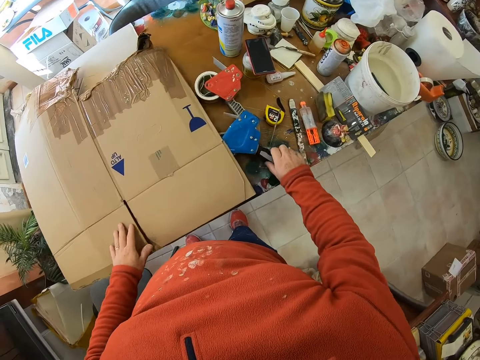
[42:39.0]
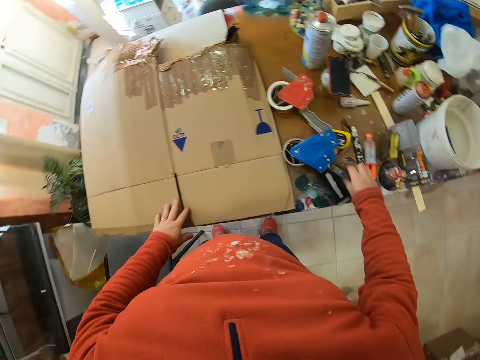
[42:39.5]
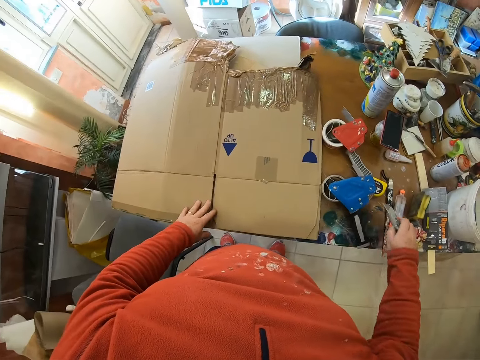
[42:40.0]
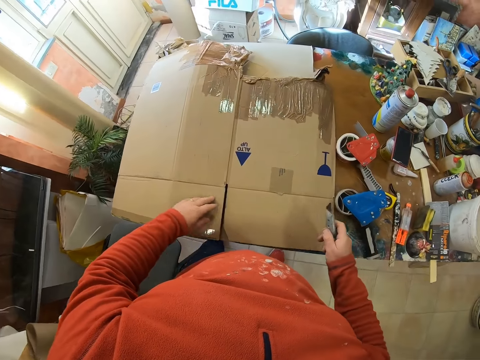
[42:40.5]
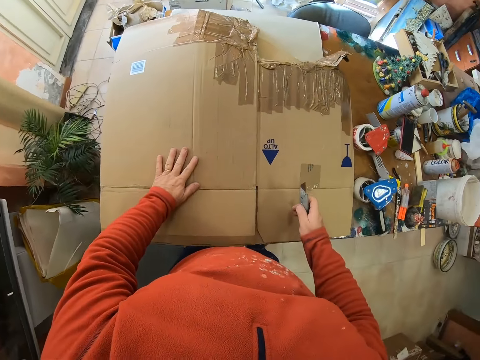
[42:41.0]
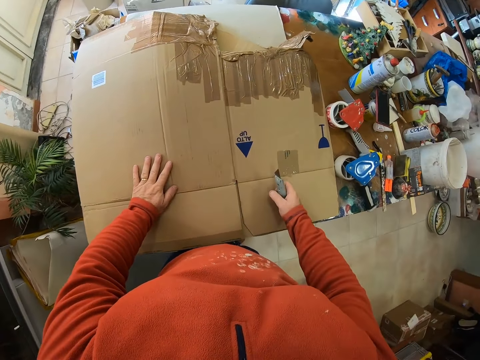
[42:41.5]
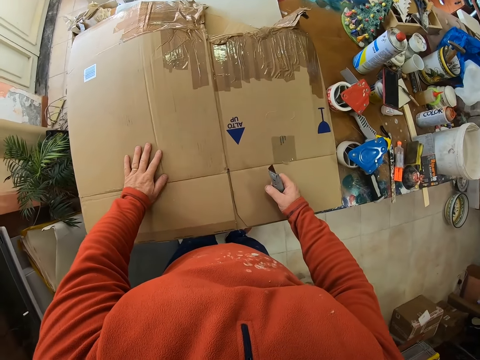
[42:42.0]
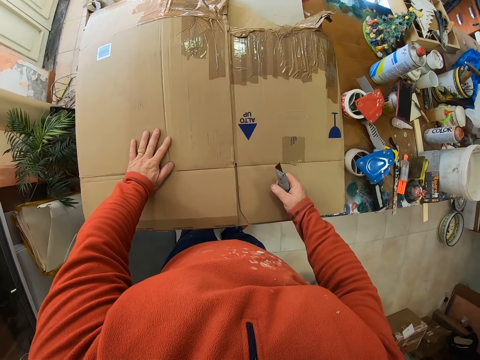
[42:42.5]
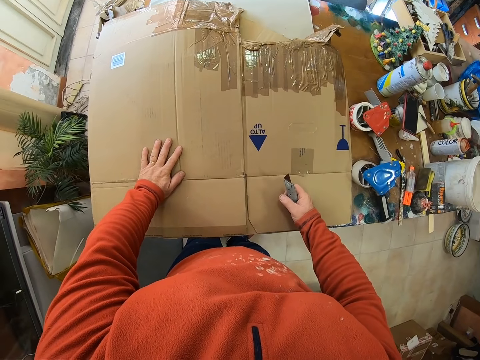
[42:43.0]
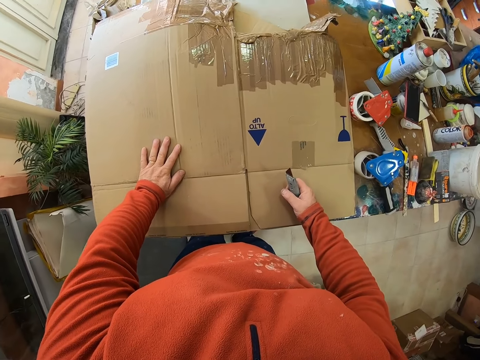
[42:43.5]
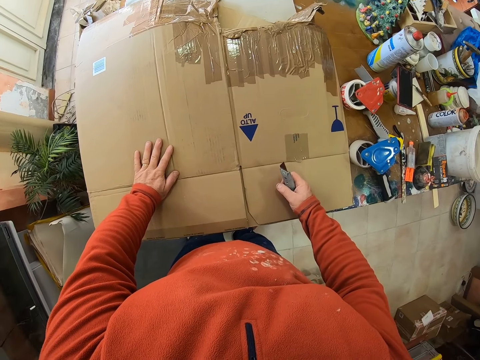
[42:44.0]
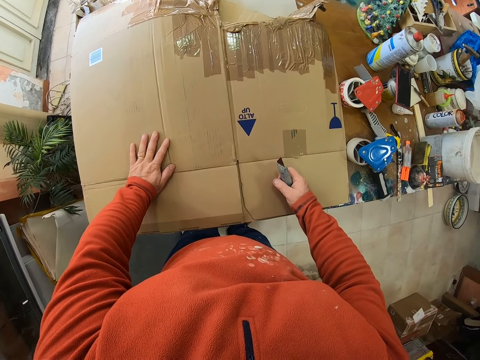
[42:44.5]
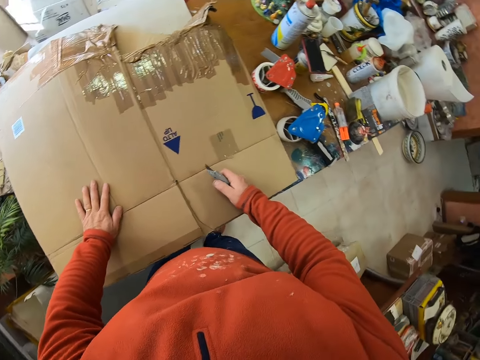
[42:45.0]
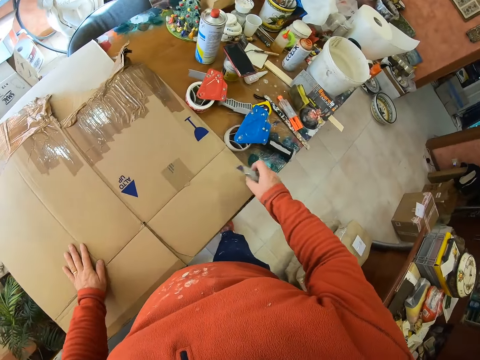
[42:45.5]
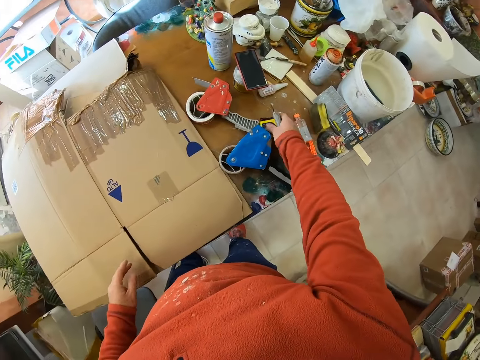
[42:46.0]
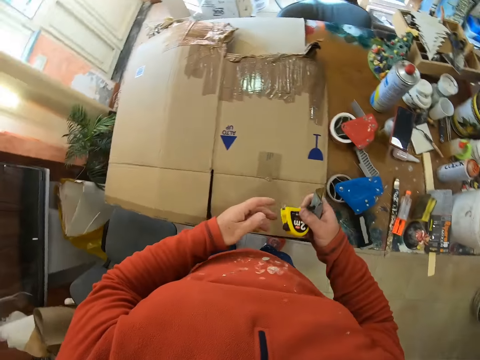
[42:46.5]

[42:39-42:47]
The camera wearer moves a sellotape holder on the table. They take a cutter blade. They look at the box. They take a tape measure.
